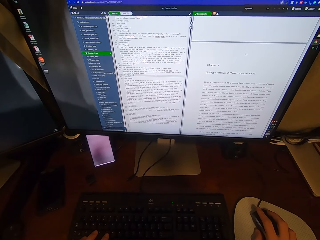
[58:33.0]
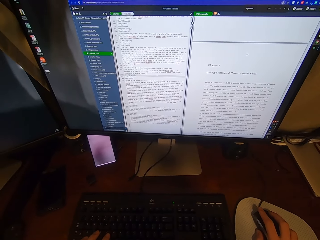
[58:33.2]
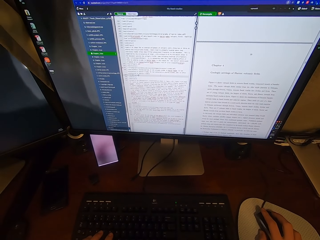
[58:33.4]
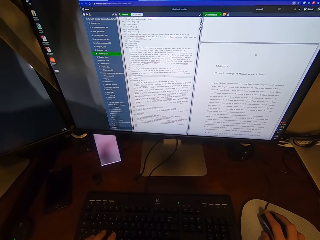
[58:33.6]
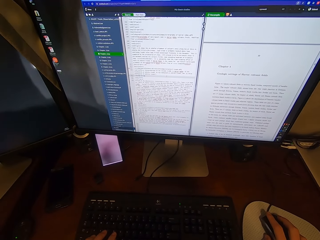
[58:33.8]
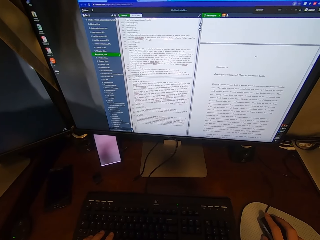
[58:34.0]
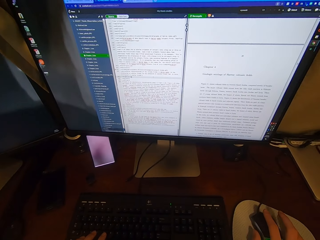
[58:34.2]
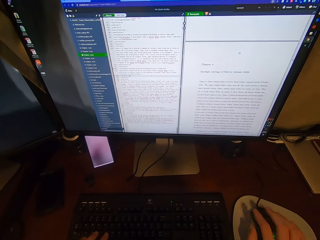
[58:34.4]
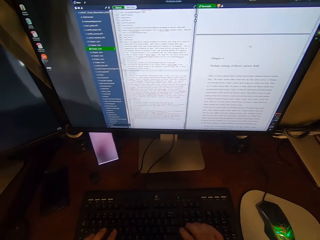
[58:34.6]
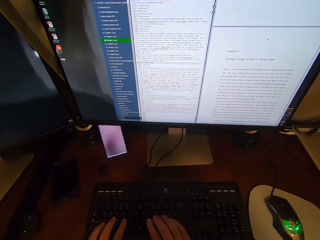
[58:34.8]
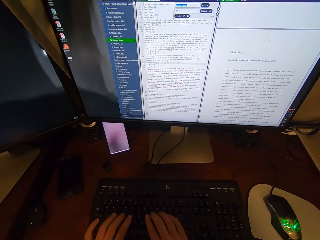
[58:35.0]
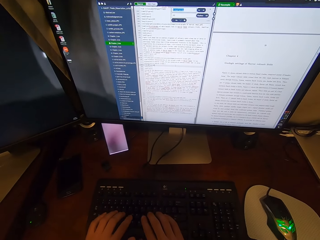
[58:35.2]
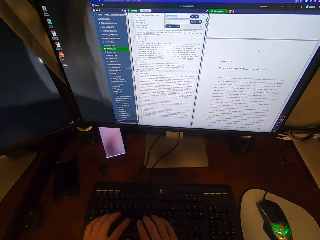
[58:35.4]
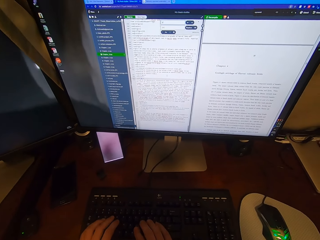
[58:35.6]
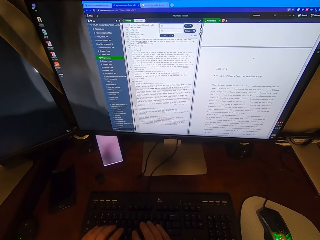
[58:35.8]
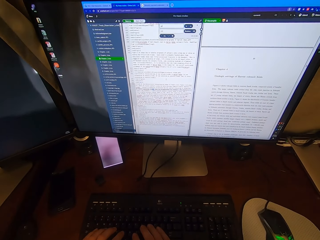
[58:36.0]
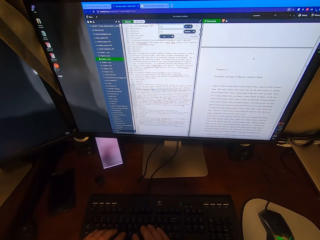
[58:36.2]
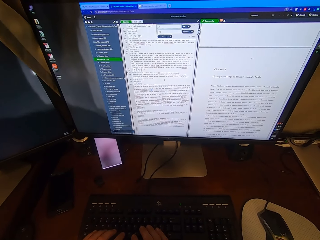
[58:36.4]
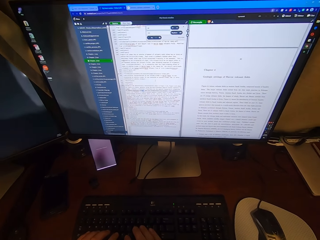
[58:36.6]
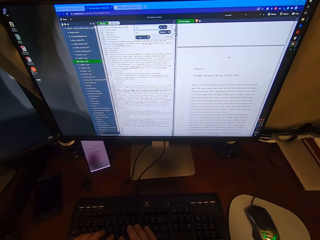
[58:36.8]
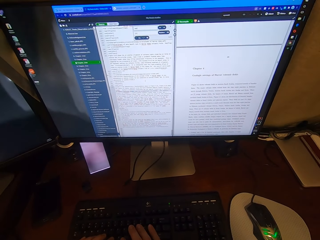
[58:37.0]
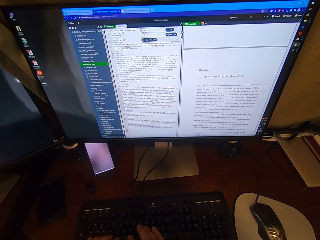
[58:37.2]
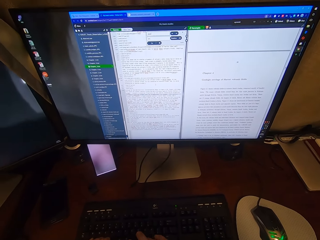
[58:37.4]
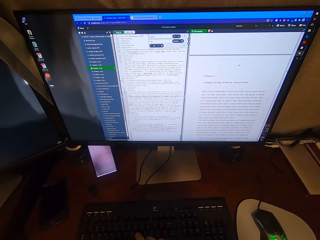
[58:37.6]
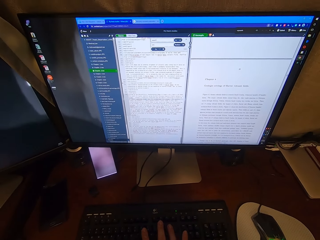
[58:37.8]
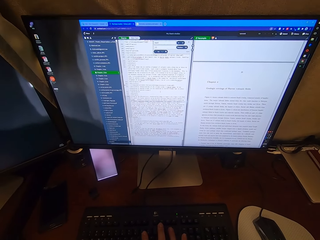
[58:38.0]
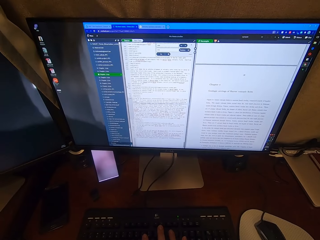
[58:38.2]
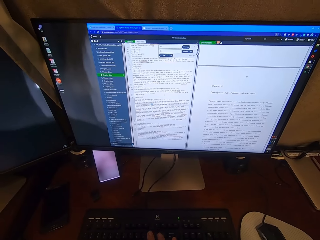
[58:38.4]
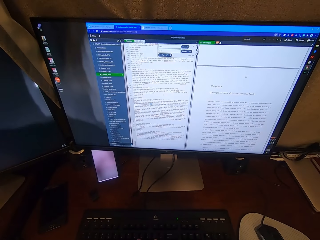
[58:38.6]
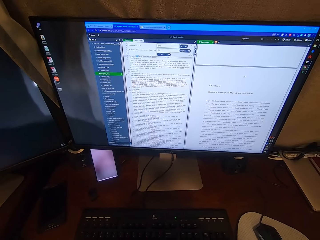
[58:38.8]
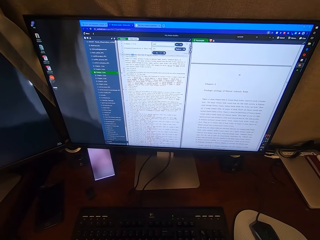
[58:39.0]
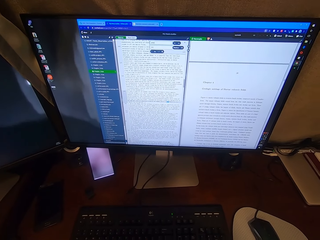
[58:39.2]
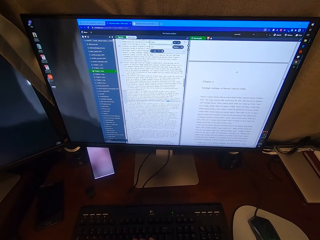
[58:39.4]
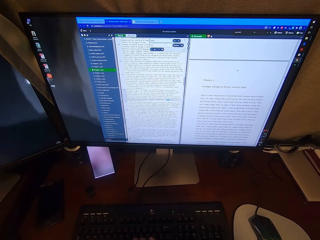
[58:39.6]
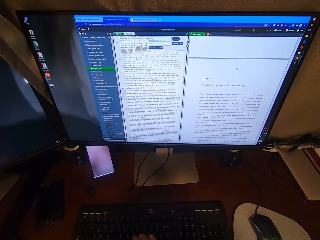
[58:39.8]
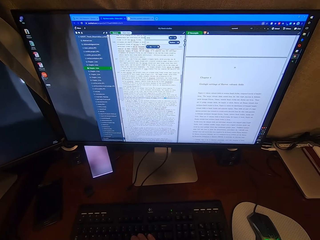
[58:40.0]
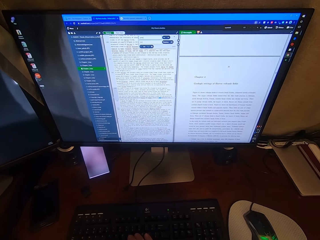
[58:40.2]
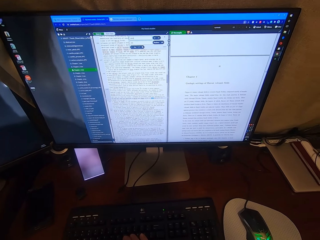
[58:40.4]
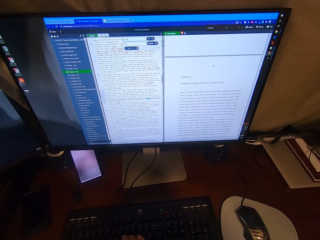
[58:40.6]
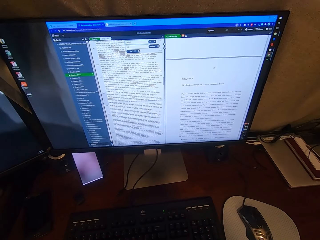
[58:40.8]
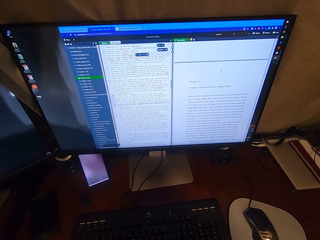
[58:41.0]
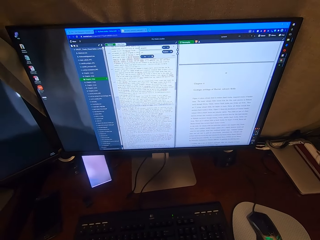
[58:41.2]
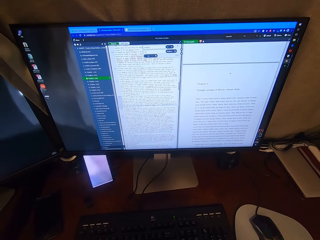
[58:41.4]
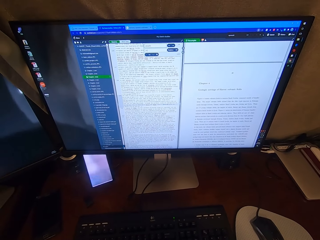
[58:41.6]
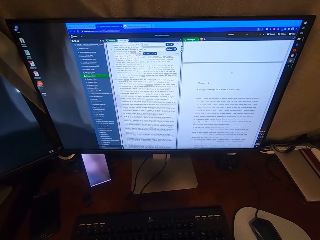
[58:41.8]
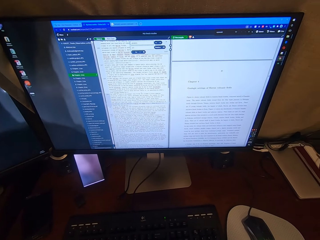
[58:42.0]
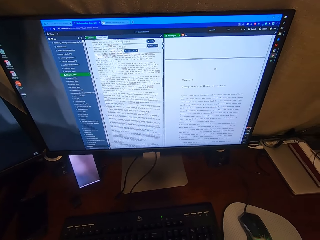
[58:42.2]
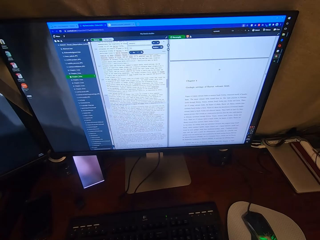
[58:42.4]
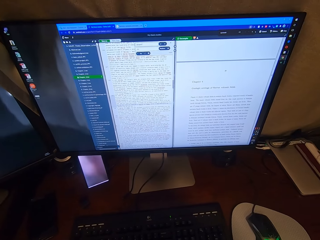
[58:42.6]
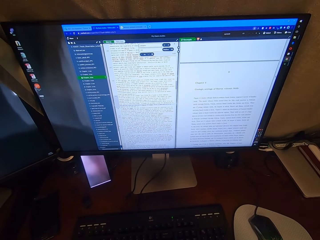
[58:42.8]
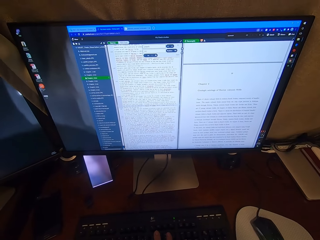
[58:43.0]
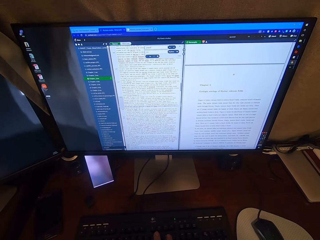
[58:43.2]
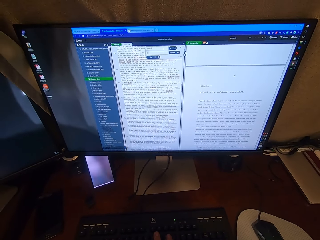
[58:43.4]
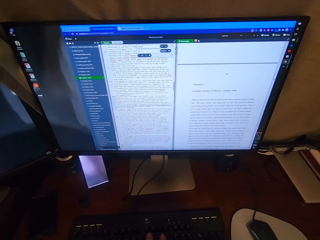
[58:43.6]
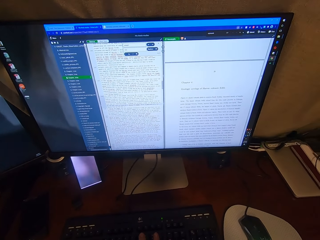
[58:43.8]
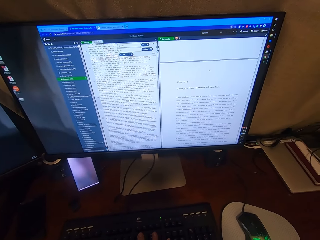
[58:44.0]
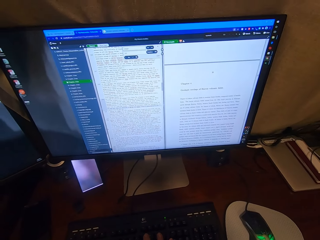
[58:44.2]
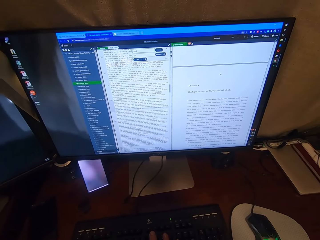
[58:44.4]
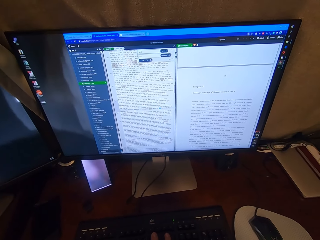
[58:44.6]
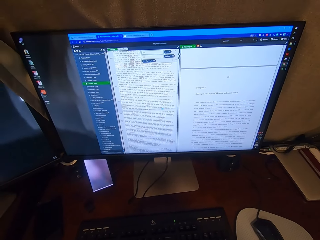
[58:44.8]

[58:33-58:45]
The camera wearer types on the keyboard attached to the desktop computer with his hands.

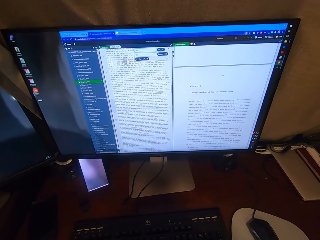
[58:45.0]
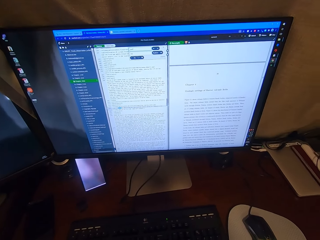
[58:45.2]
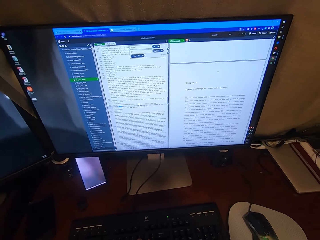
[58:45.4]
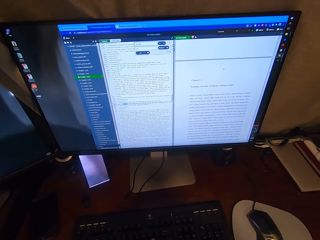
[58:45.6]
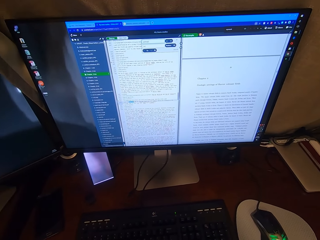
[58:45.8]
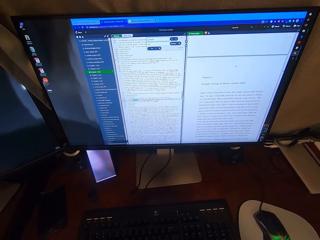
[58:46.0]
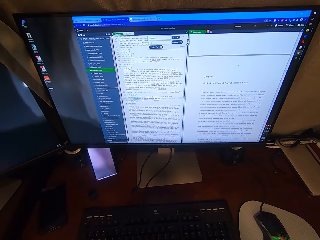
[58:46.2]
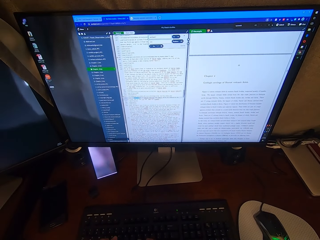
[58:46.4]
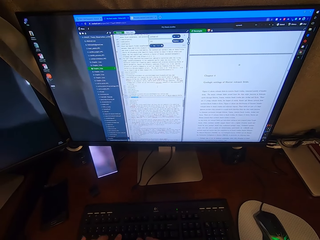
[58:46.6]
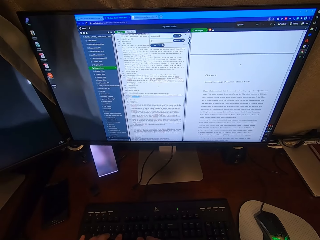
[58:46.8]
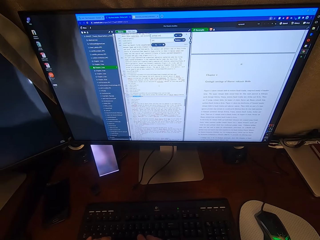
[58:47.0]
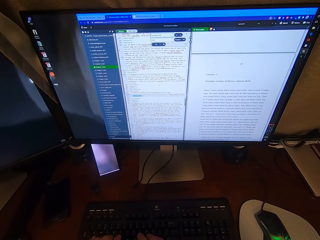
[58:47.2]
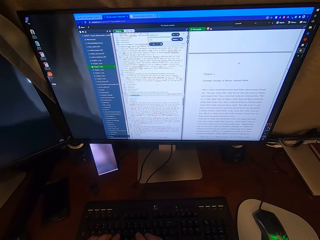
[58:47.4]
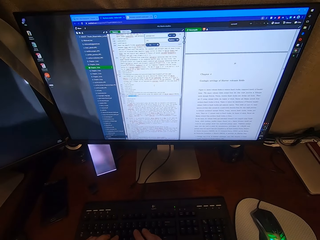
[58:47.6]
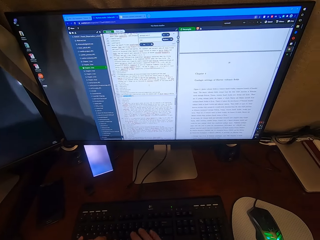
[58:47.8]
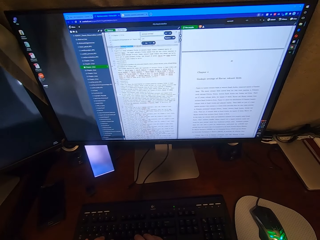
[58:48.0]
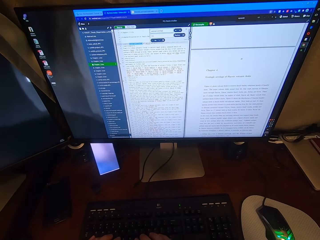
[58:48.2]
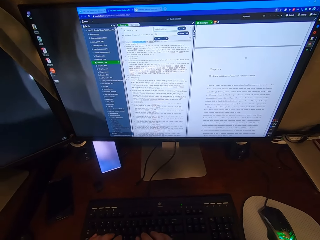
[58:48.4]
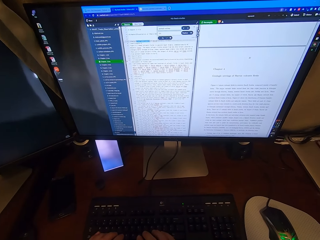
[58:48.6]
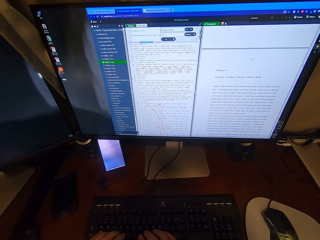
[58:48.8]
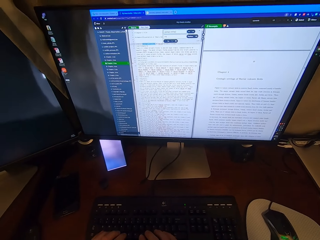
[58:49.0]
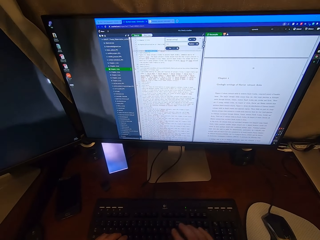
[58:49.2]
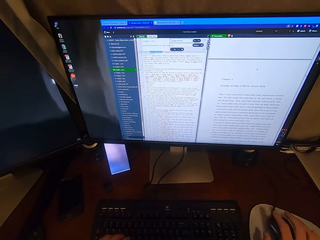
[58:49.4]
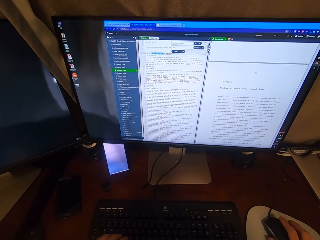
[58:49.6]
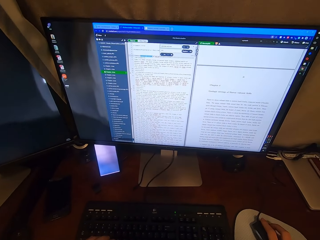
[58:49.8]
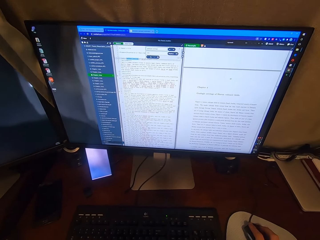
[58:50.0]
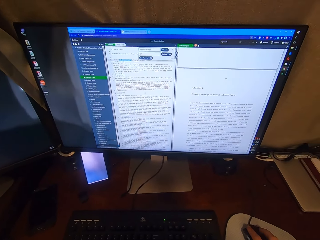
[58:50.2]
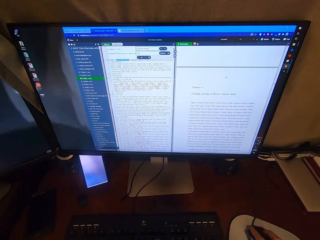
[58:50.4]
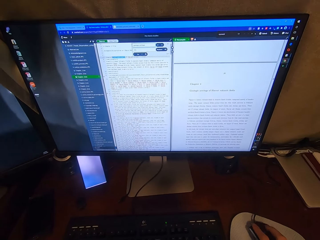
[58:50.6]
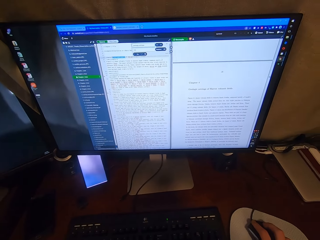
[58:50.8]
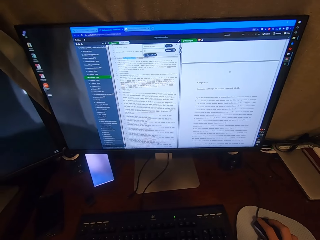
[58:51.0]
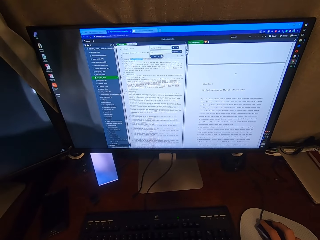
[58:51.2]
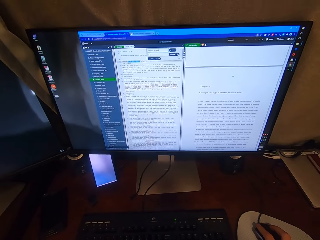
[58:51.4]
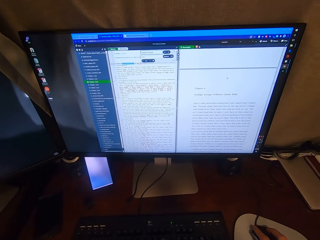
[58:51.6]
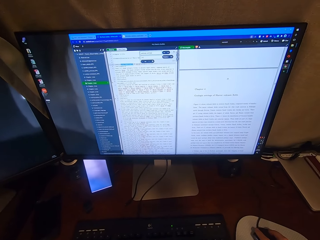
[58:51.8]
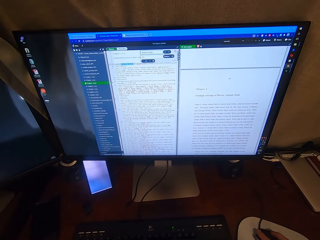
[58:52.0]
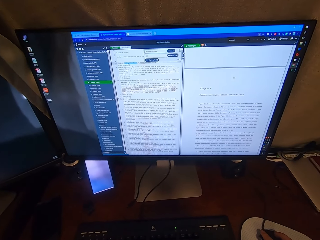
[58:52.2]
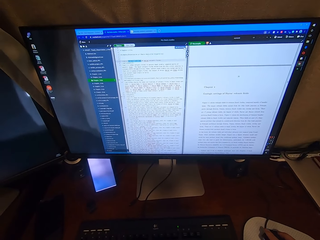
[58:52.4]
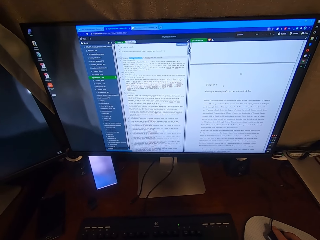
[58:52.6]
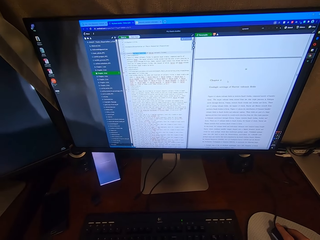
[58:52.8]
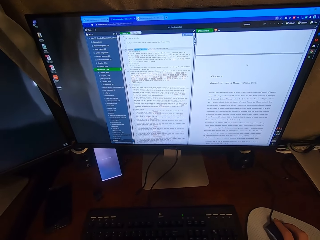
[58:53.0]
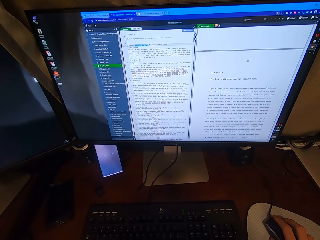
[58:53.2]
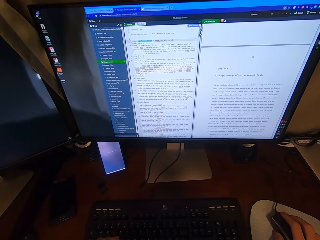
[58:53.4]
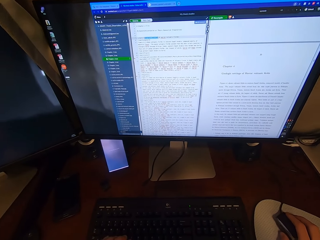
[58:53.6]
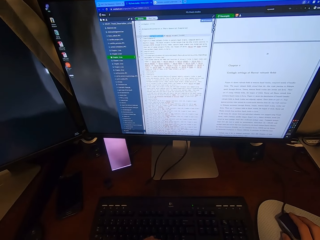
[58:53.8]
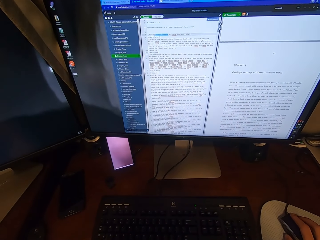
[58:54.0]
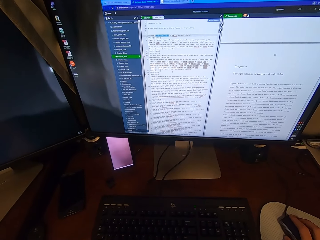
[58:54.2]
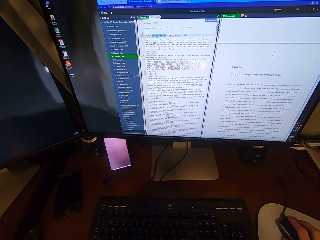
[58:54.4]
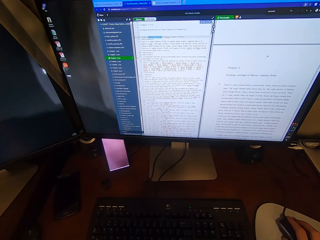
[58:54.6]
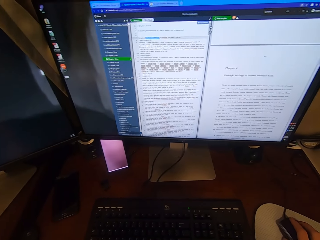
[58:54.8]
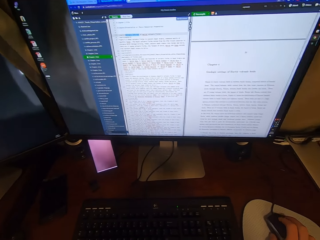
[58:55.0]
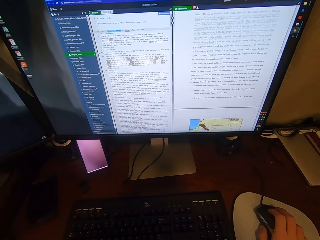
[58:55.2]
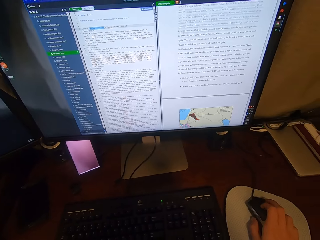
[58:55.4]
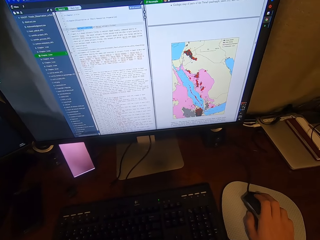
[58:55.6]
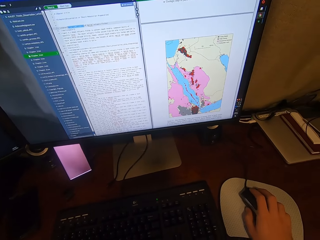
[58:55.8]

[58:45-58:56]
The camera wearer clicks on the USB mouse attached to the desktop computer with his right hand.
